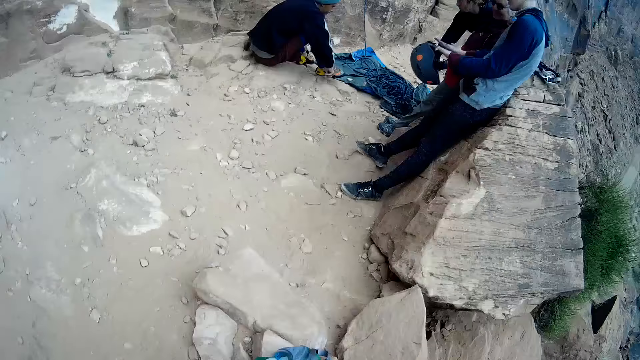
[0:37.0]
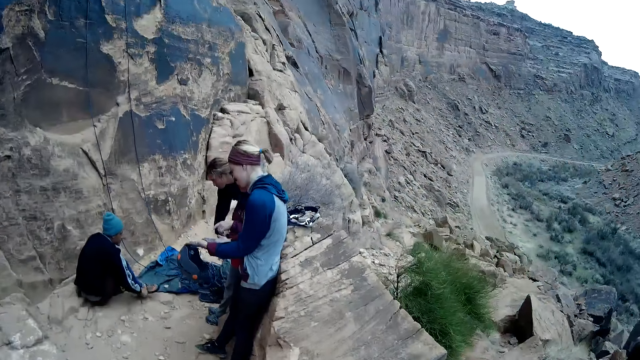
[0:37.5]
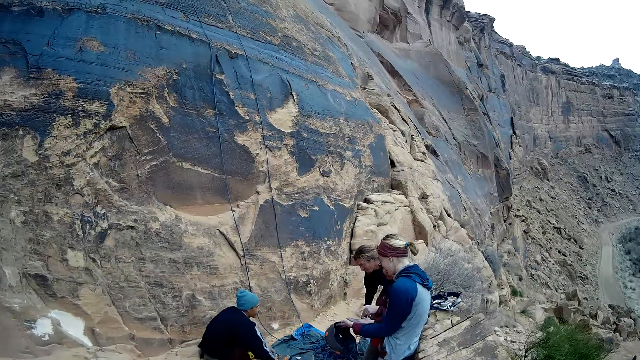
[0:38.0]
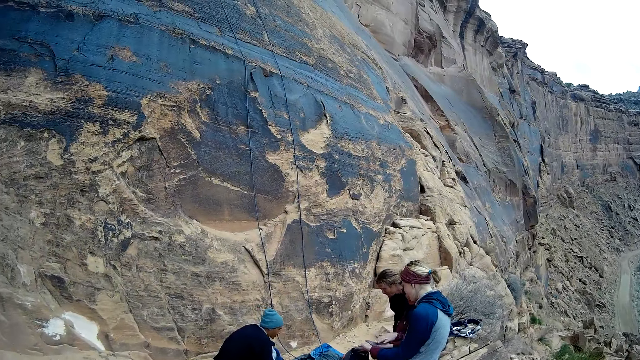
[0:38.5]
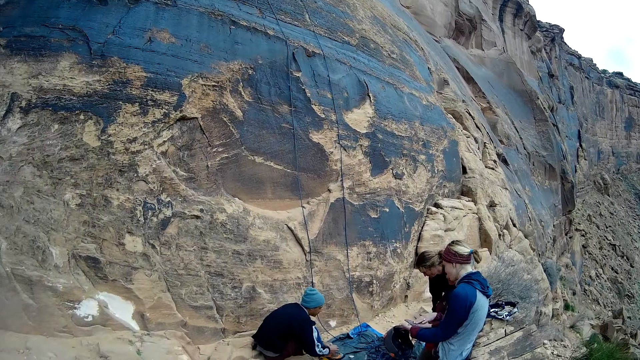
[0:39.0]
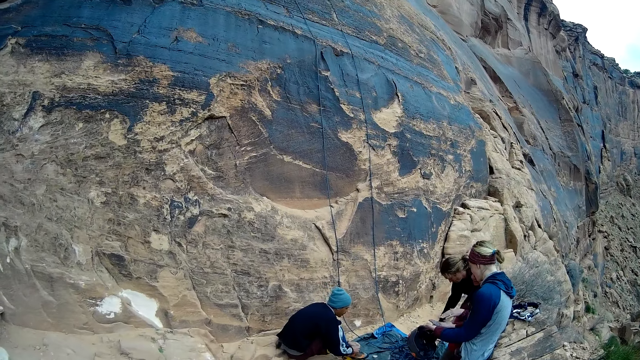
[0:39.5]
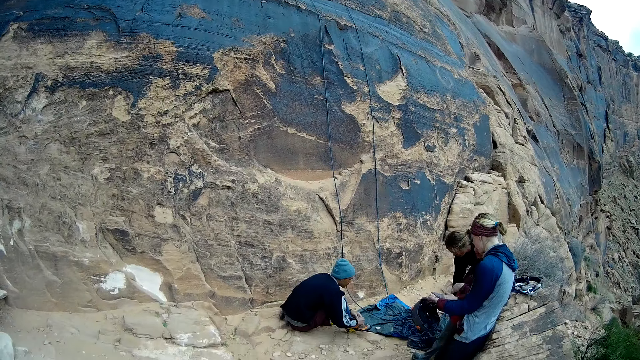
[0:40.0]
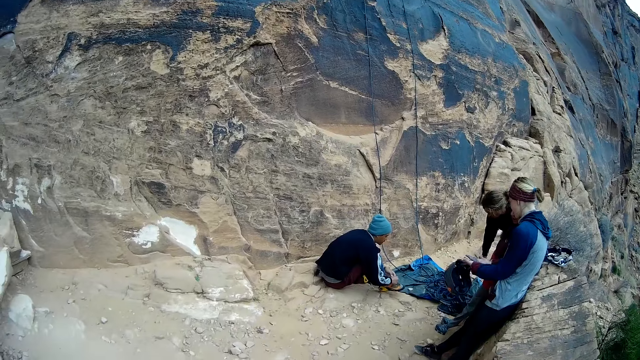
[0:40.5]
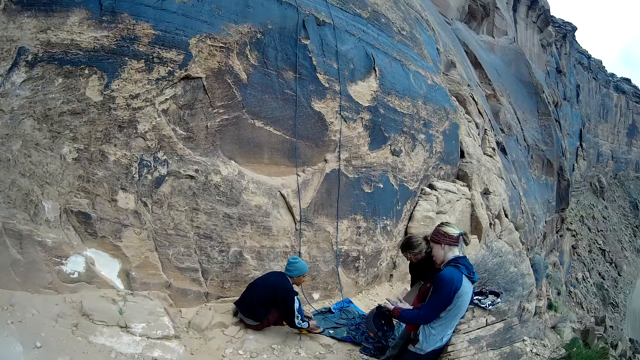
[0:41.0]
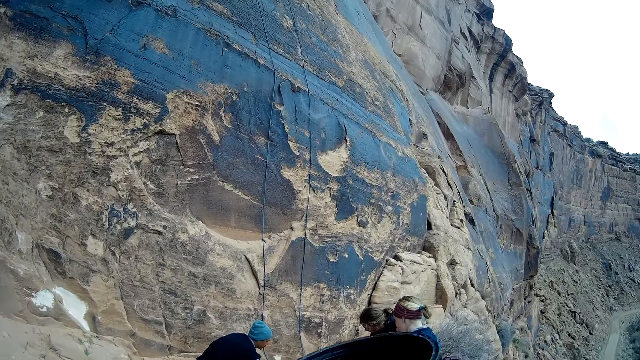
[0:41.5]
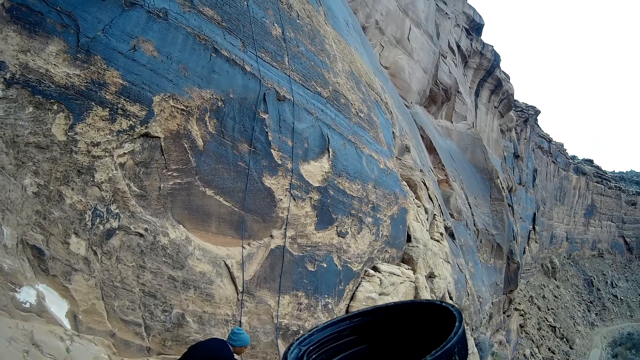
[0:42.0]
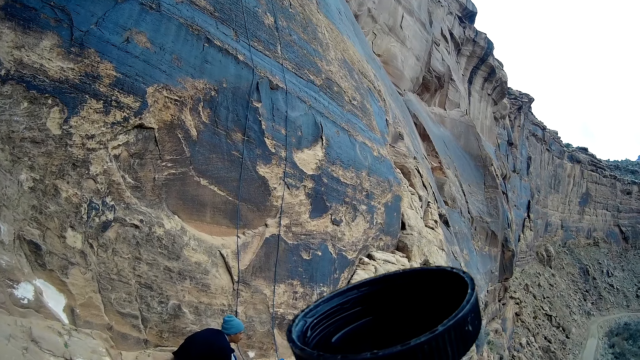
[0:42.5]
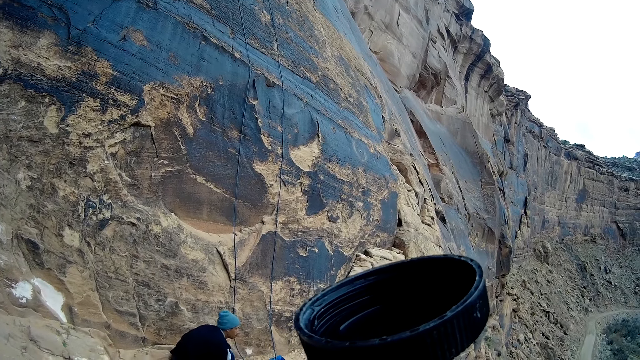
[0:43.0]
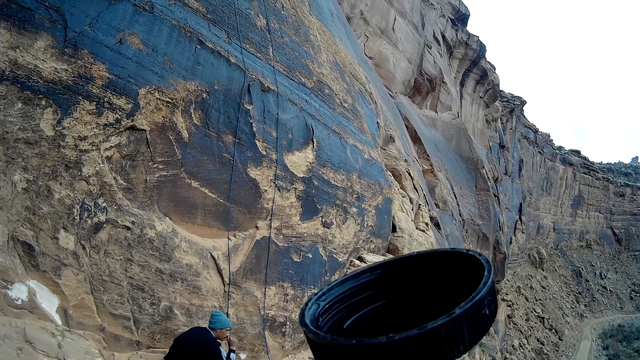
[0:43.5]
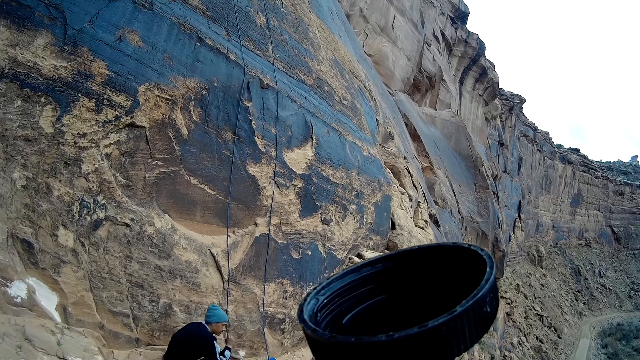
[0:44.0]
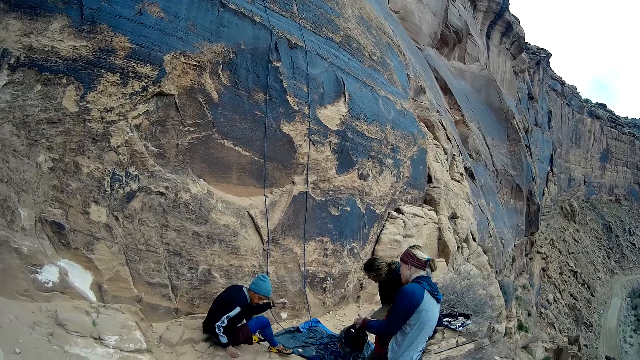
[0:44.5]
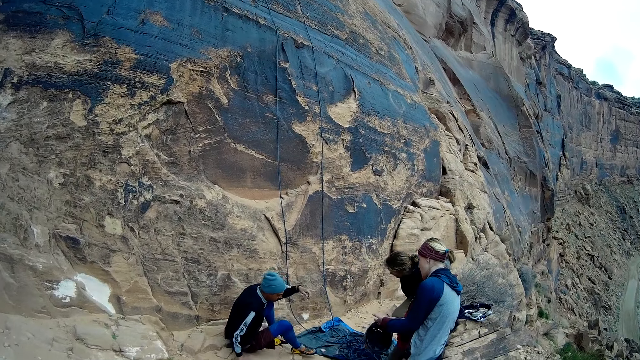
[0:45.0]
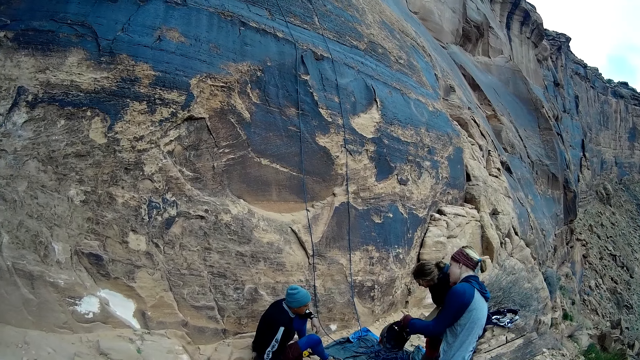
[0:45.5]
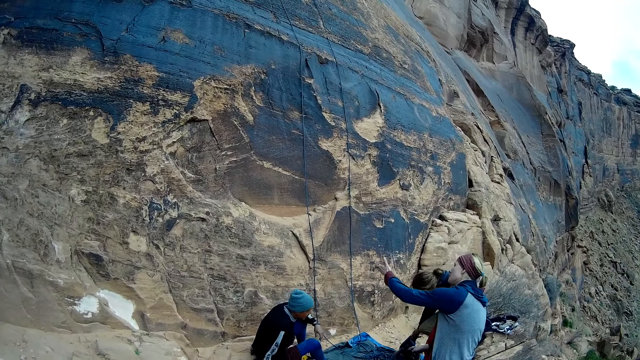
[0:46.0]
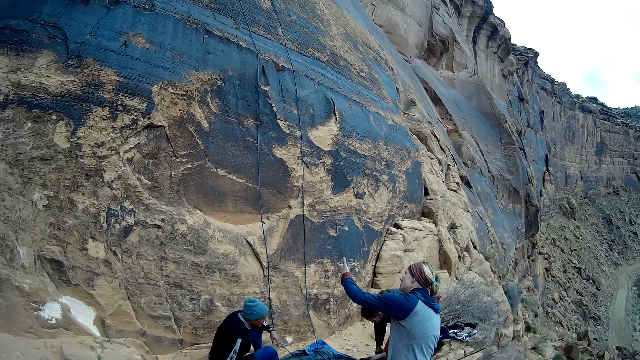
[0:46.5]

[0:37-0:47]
The camera wearer looks at a man, another man and a woman. They lift a cup.

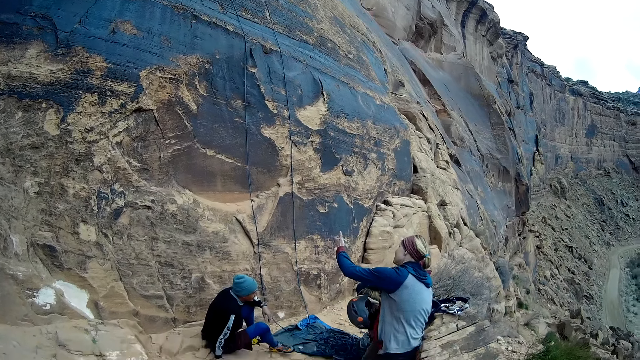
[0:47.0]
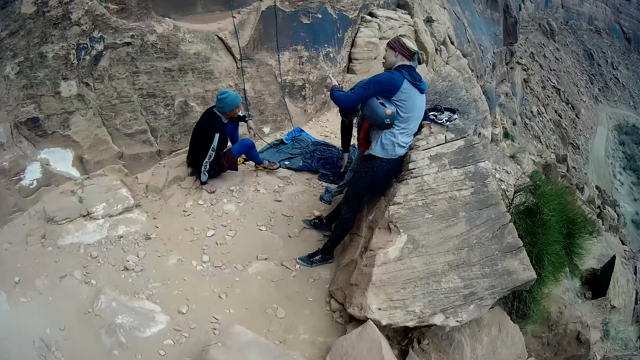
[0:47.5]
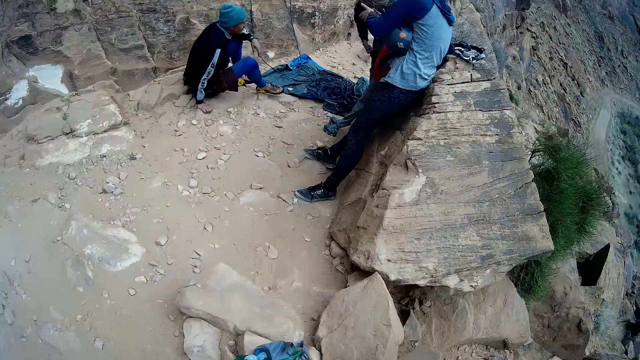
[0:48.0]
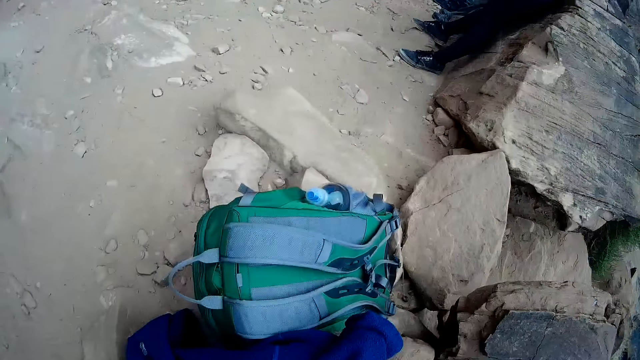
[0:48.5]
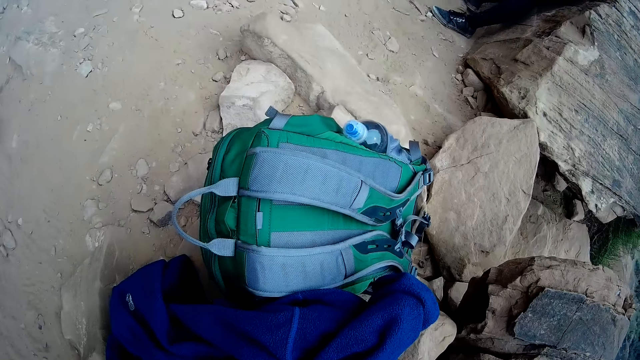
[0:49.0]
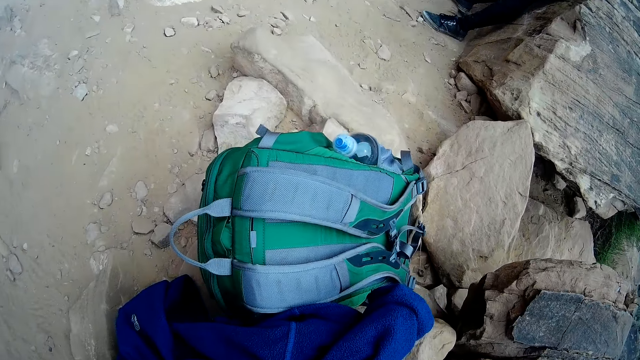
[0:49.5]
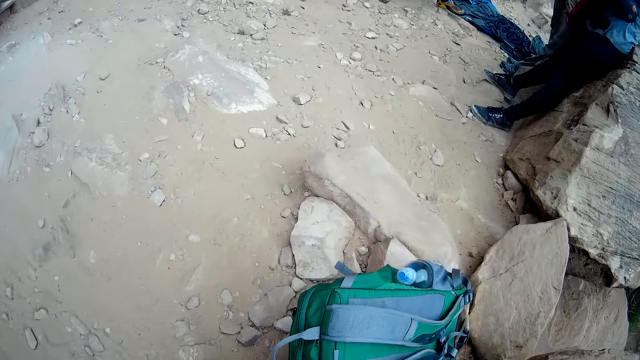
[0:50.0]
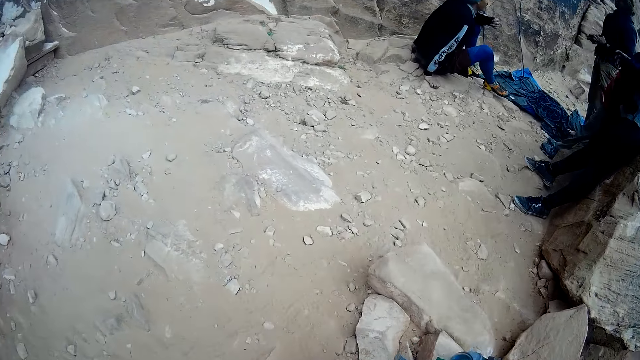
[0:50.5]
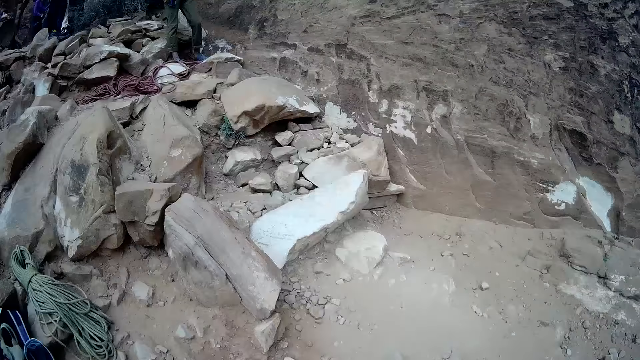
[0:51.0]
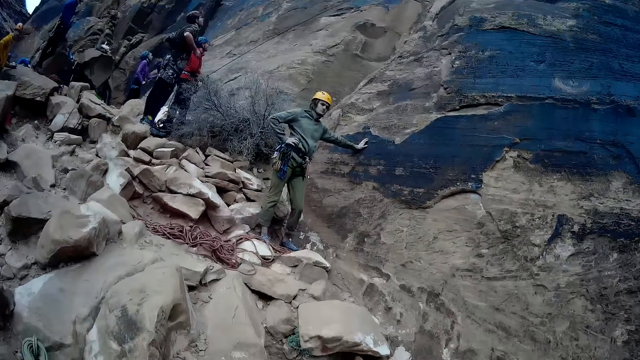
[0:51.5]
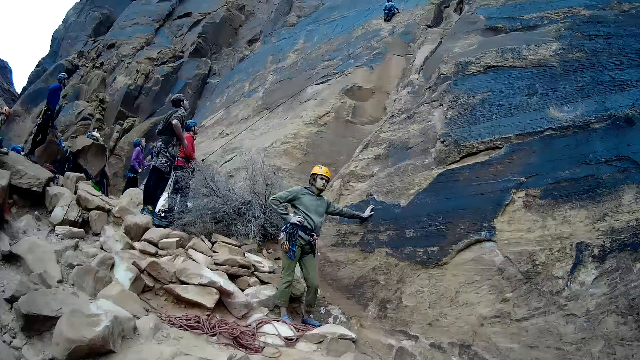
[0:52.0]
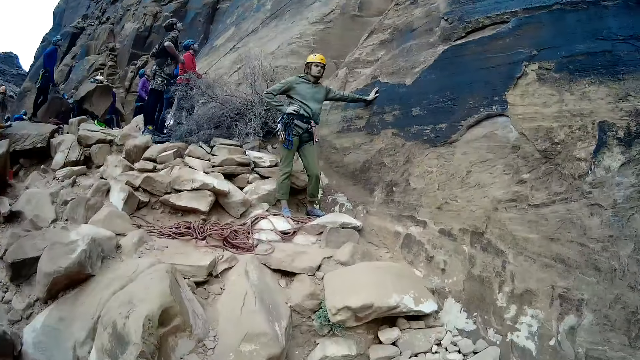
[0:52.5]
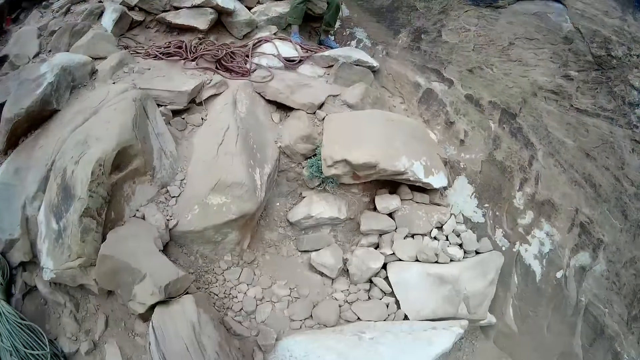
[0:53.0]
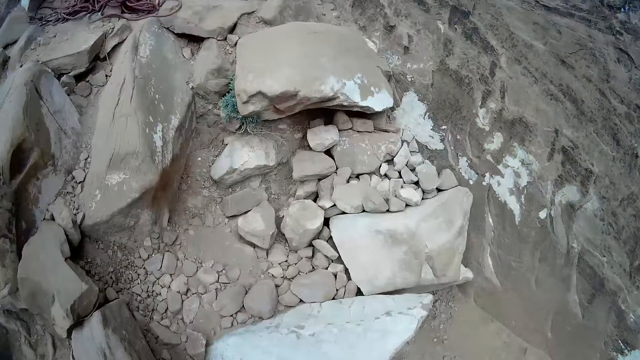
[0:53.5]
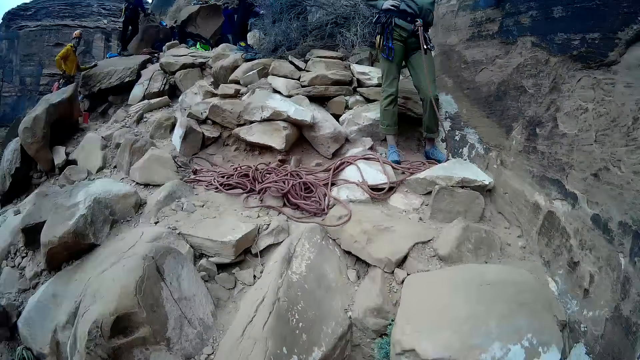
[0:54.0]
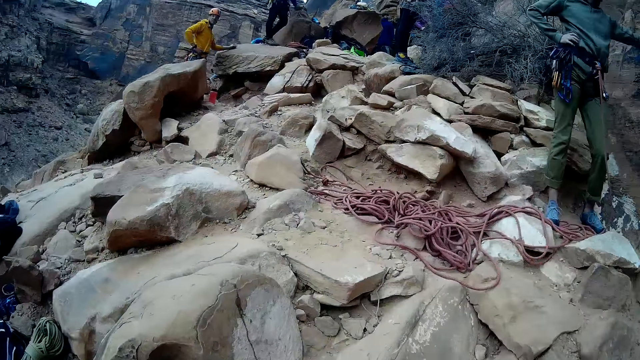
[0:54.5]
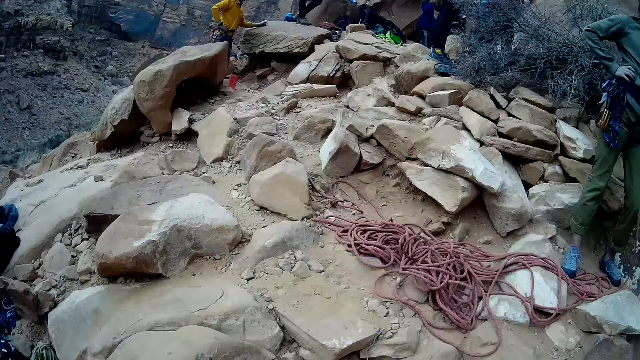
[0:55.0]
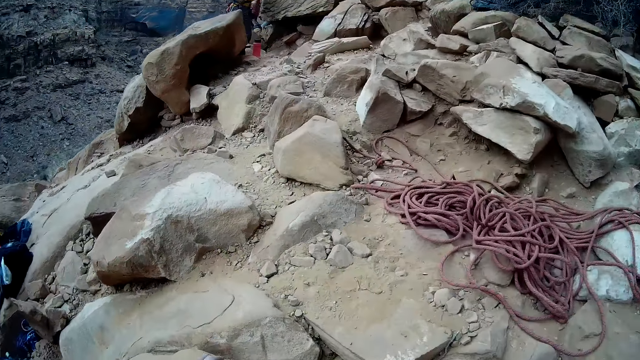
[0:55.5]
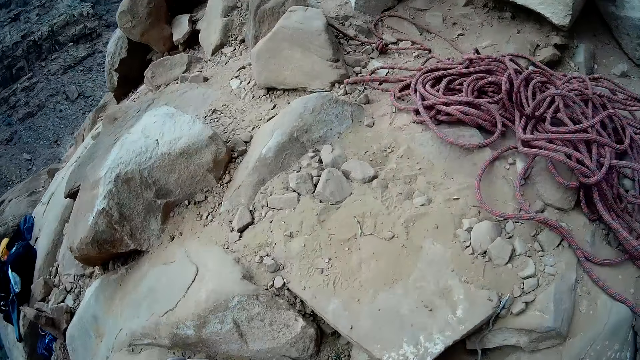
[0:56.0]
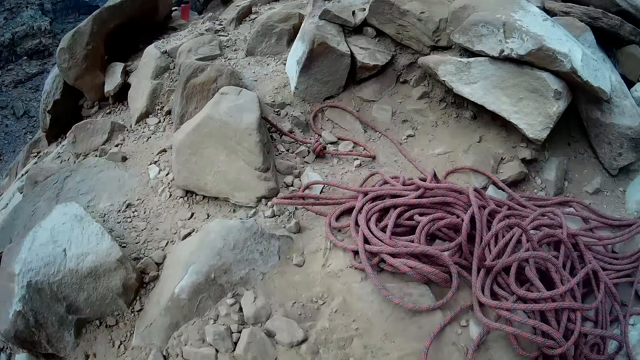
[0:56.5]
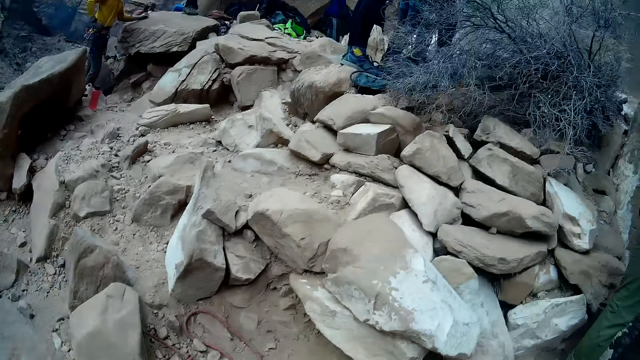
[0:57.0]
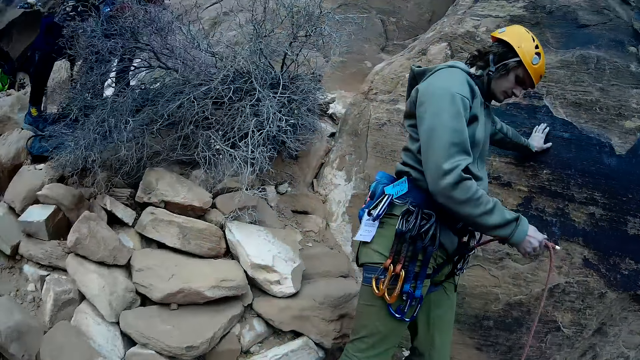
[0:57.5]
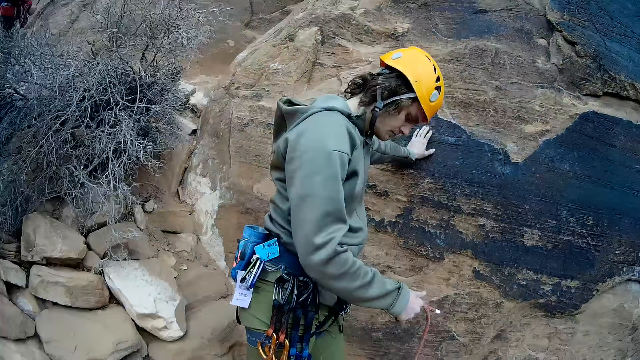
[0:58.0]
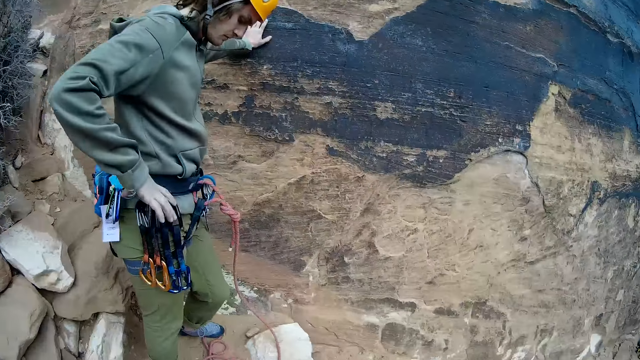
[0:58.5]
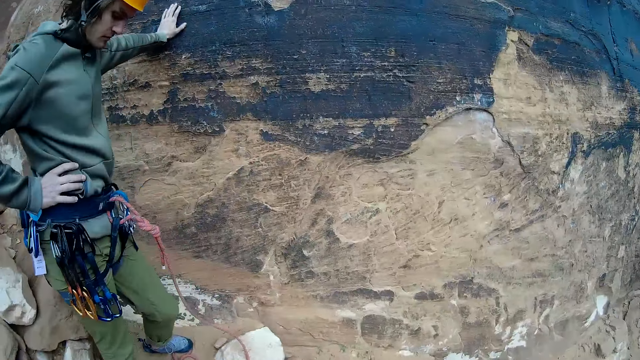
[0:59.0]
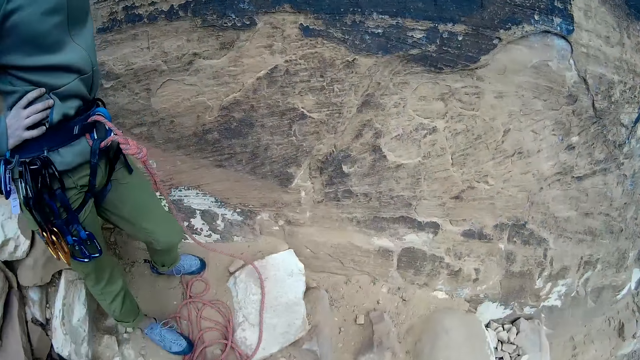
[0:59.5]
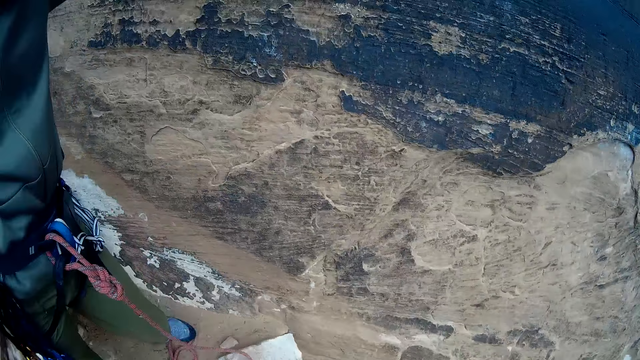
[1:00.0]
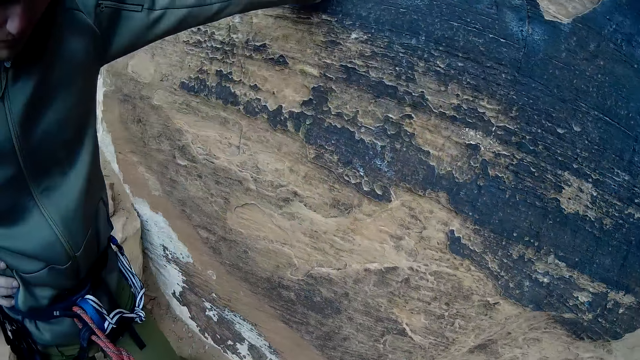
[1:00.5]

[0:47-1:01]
The camera wearer looks at a bag and sweatshirt. They walk towards a man. They look around at mountain climbers and rock pieces. The man holds the waist. The camera wearer climbs the mountain.
